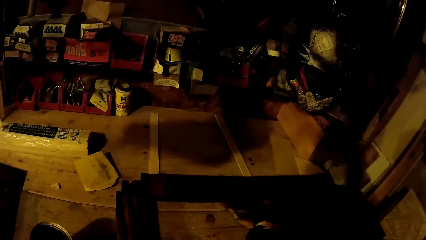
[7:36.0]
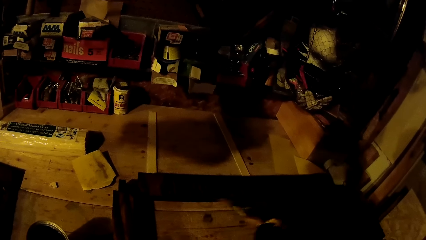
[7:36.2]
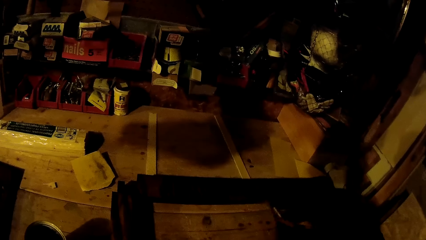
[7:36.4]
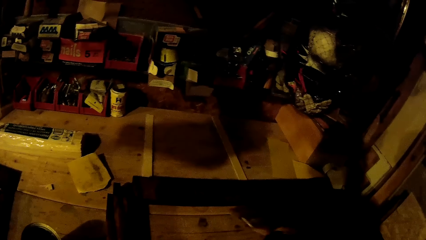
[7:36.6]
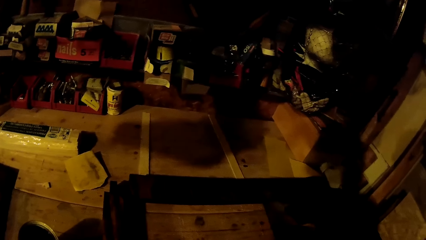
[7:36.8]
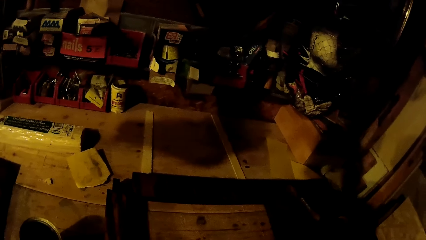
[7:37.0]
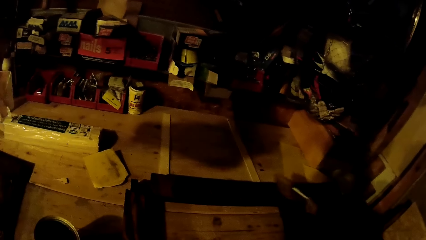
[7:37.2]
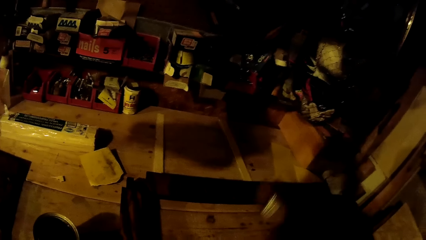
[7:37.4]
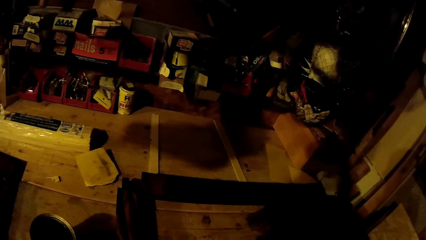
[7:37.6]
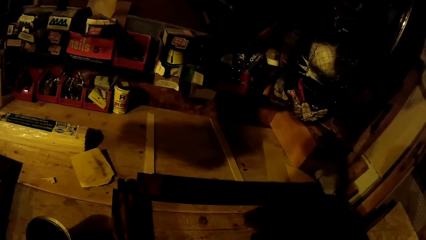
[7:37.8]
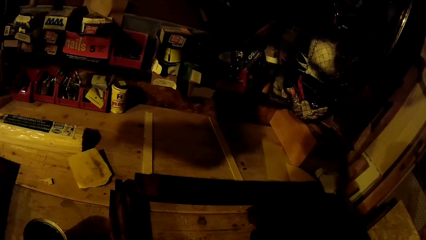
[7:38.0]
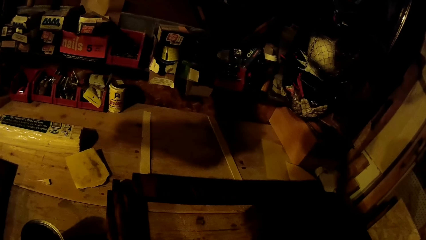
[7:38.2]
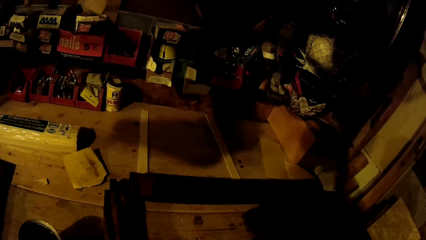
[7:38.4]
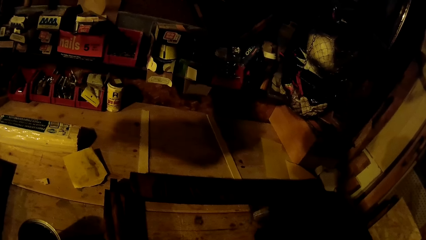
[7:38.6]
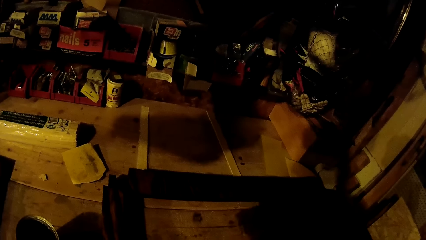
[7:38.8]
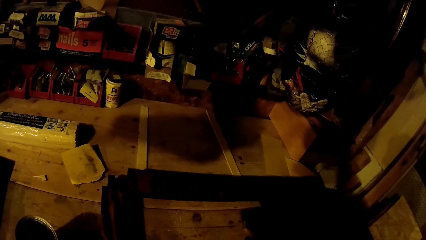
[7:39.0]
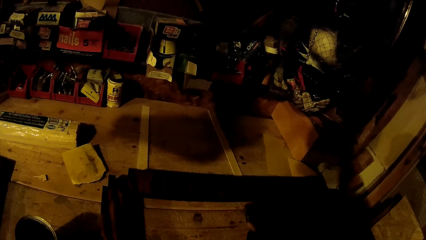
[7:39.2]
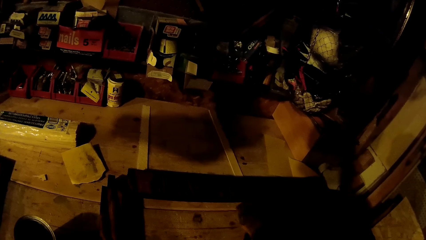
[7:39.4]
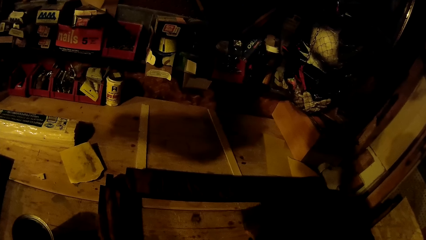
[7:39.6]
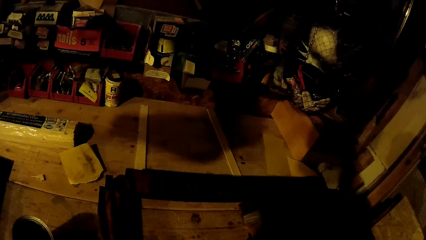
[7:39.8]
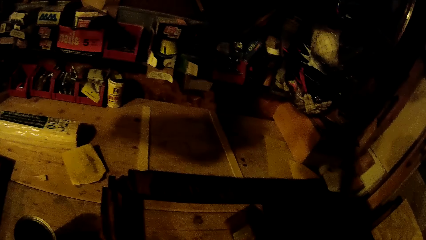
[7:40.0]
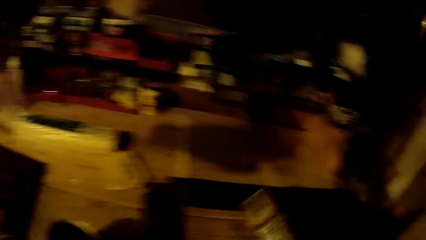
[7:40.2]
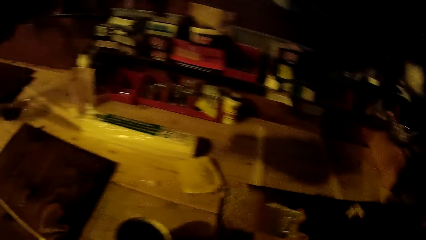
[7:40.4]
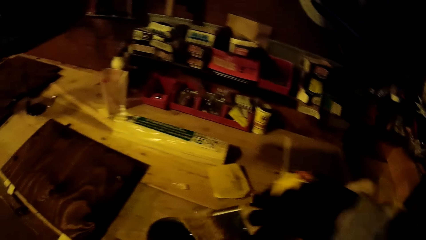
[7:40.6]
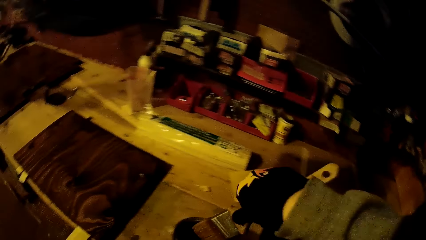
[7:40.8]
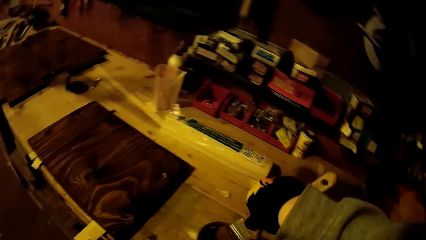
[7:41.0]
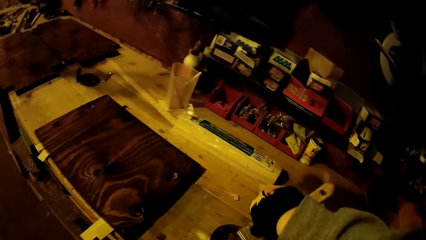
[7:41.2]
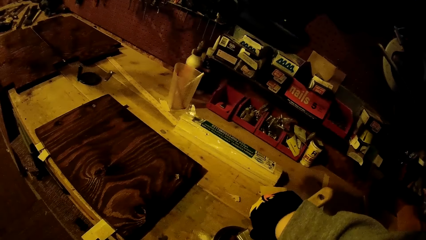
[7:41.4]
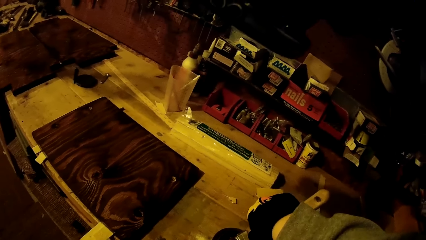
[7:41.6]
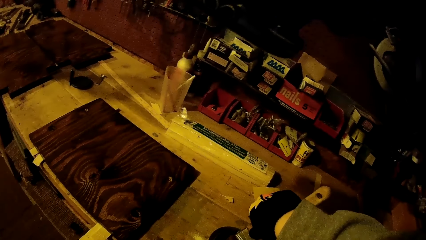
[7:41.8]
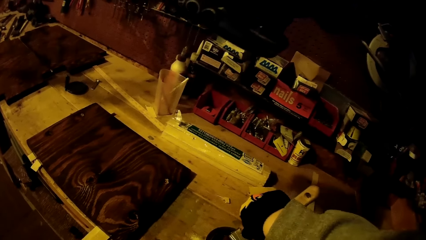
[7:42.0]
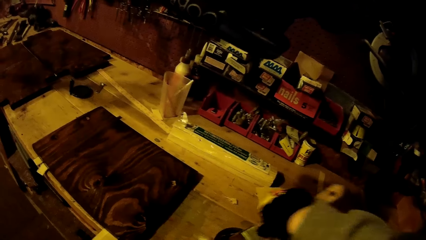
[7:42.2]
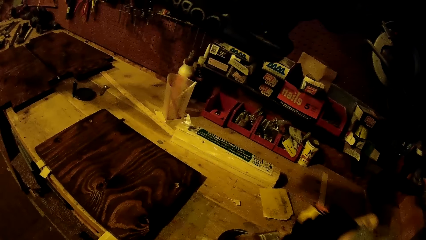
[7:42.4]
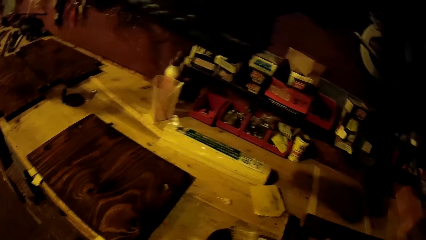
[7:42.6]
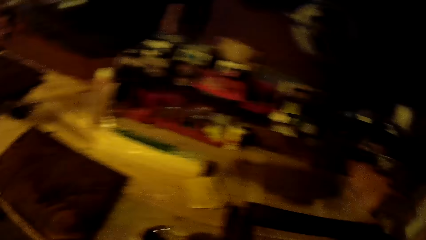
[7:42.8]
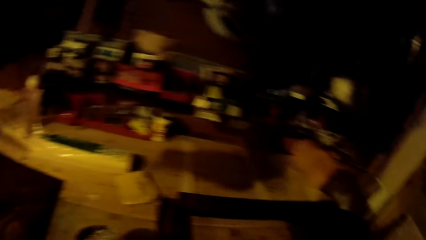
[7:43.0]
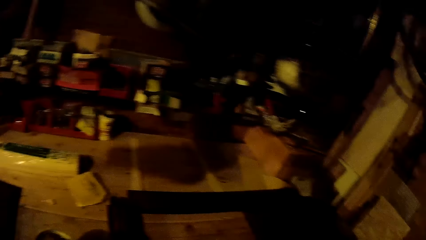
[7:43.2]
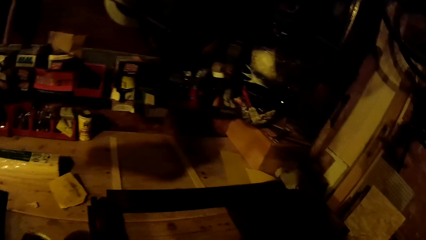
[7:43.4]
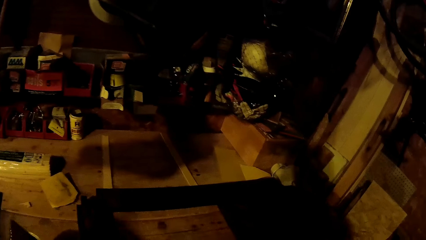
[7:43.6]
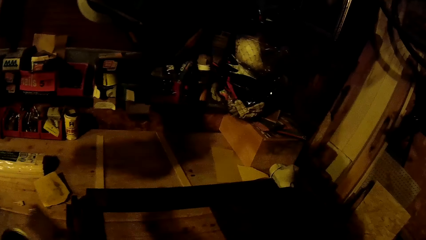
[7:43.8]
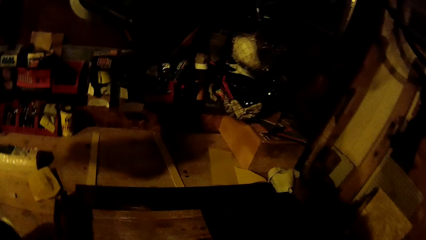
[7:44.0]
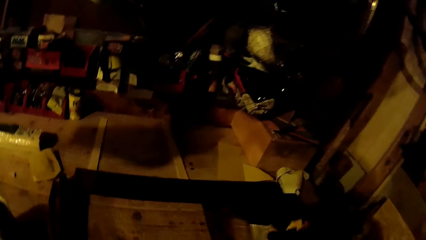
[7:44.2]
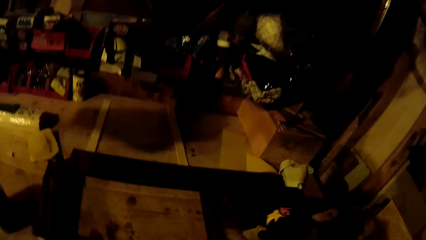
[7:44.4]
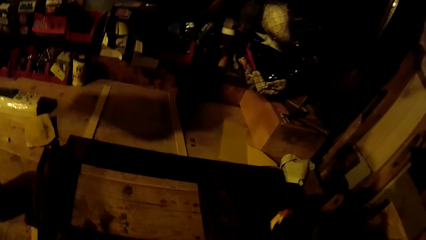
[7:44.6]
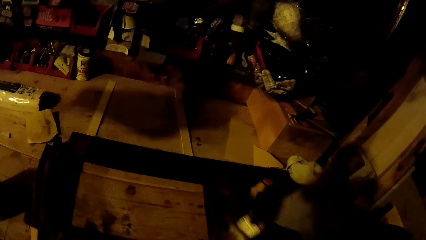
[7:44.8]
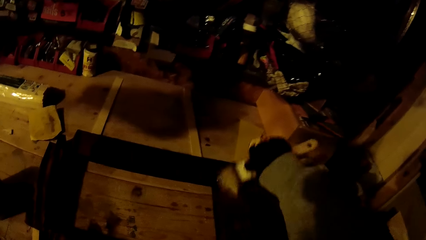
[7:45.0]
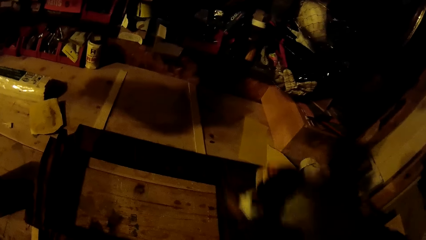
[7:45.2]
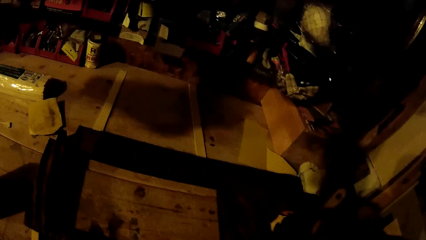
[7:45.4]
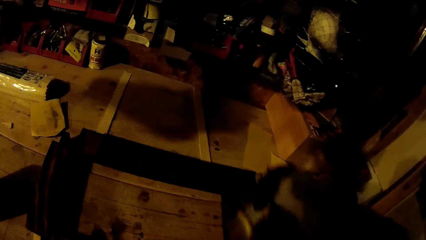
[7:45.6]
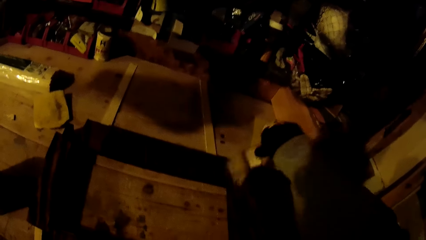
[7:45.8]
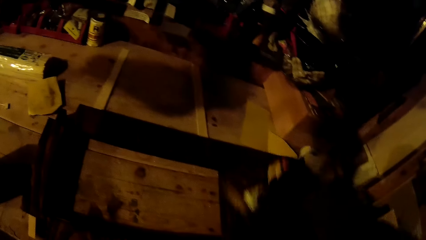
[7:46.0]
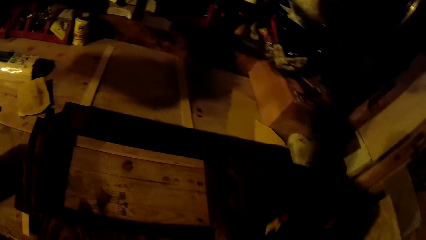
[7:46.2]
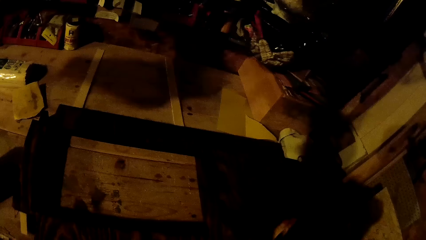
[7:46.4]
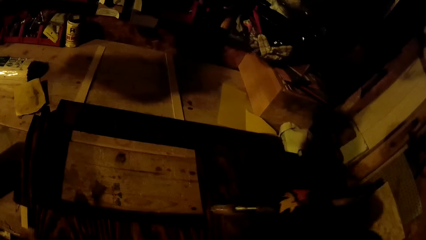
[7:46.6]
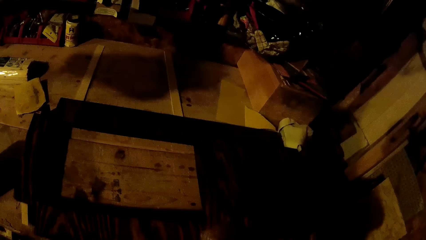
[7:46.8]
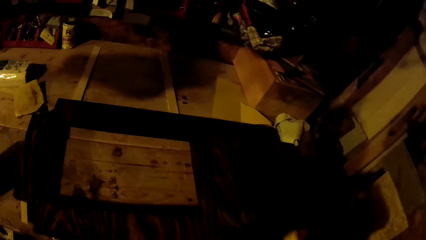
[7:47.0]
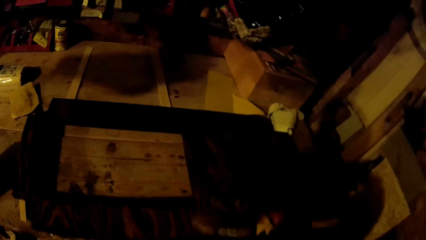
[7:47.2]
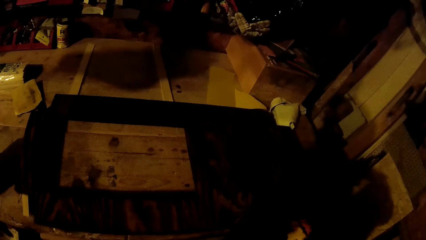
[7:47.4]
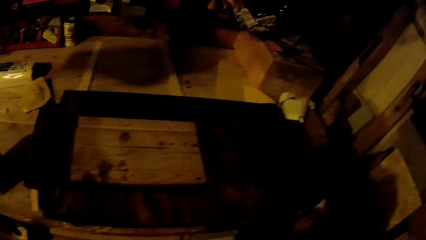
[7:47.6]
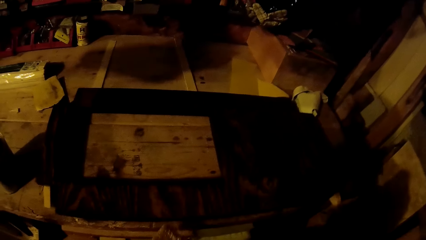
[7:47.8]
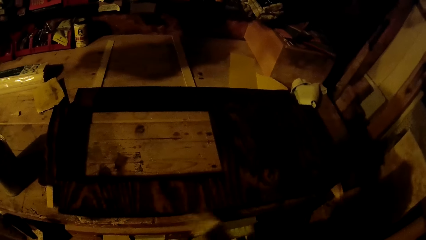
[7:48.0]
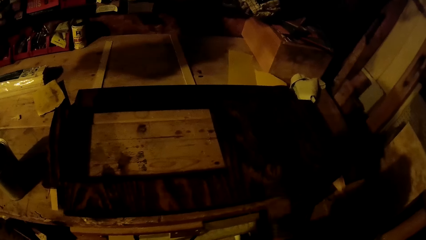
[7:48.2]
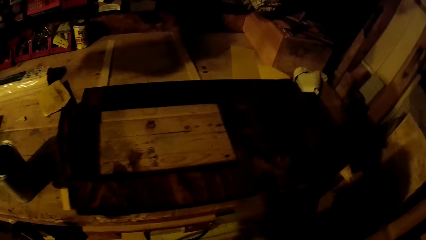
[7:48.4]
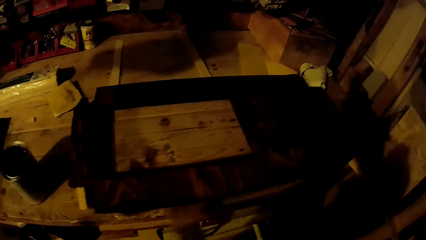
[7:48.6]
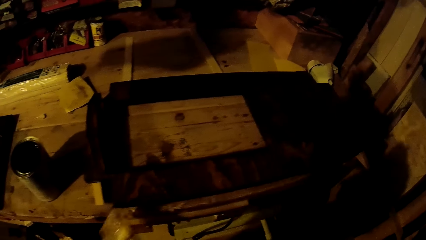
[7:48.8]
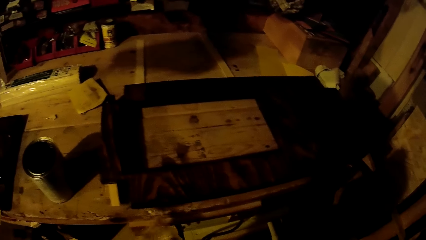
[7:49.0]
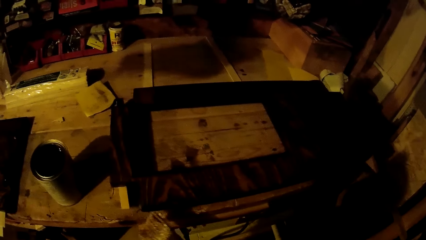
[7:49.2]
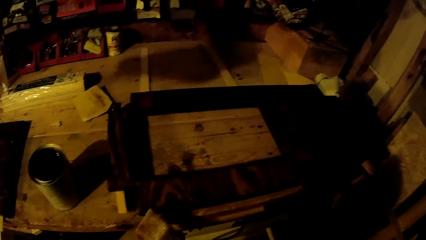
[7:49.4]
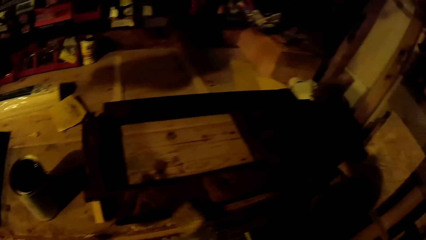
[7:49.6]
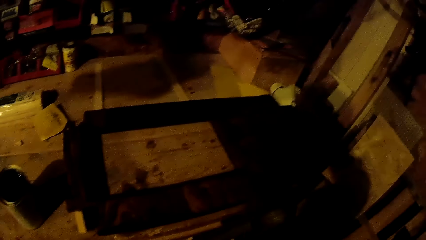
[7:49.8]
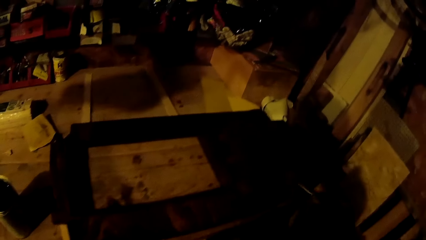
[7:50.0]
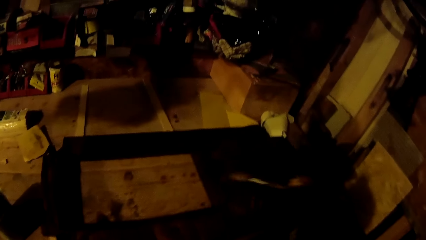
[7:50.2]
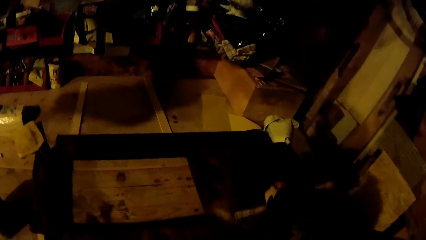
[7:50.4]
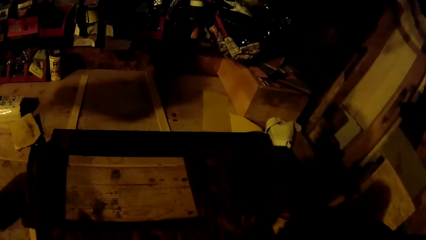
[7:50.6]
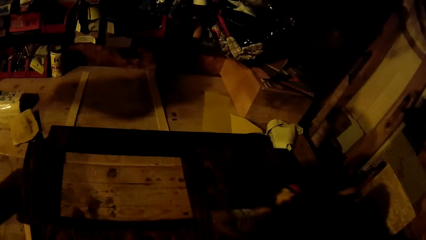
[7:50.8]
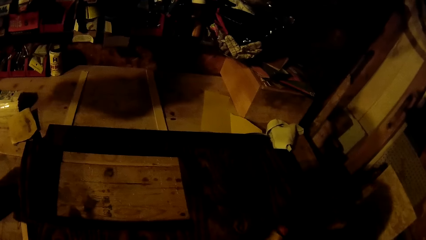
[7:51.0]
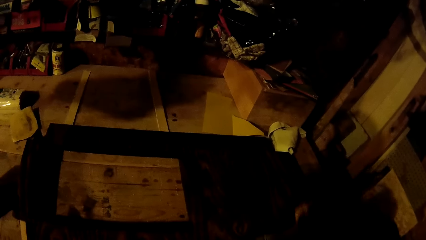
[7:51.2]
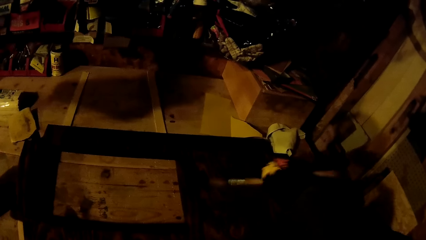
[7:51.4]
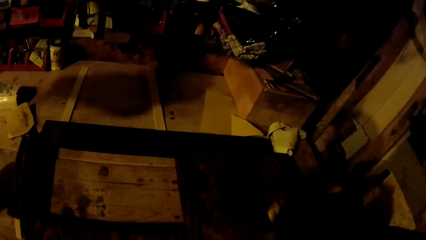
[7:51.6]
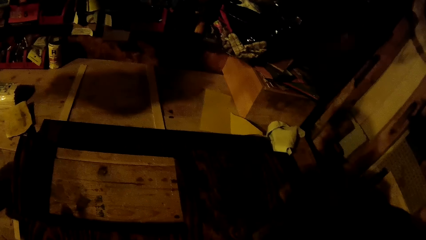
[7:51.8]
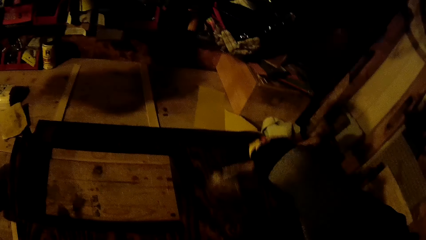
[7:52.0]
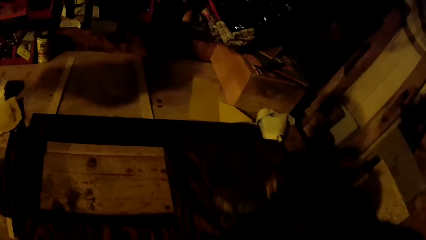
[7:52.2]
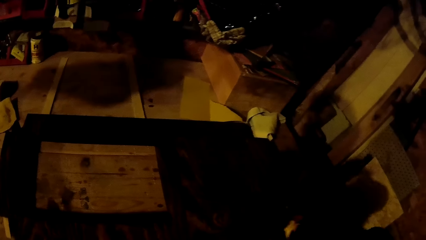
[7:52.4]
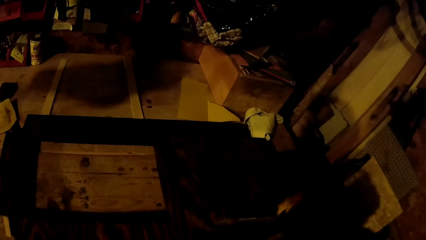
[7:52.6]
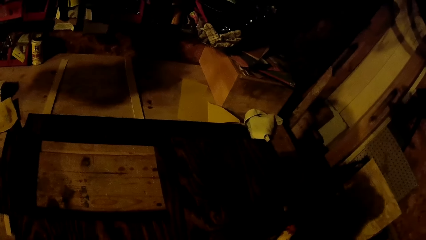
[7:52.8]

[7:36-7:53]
The camera wearer dips the paintbrush in his gloved right hand in the wood stain on the work table. He paints the plank on the work table with the paintbrush in his gloved right hand.
